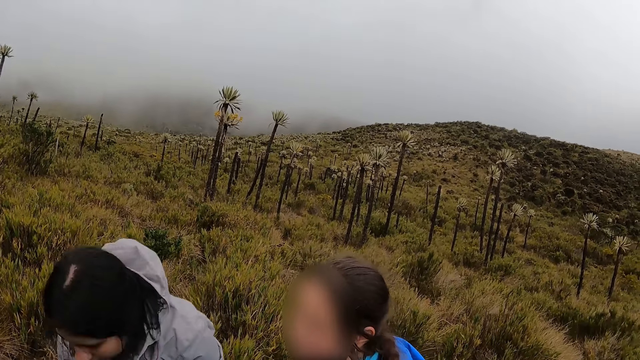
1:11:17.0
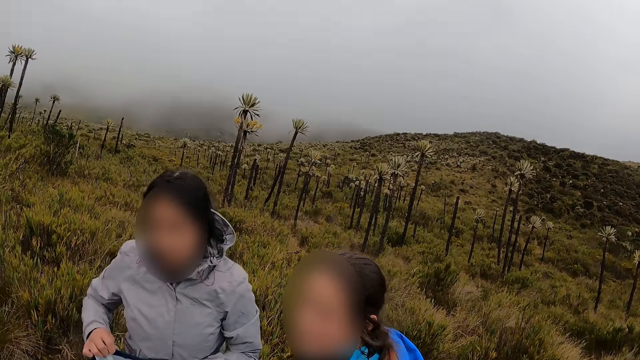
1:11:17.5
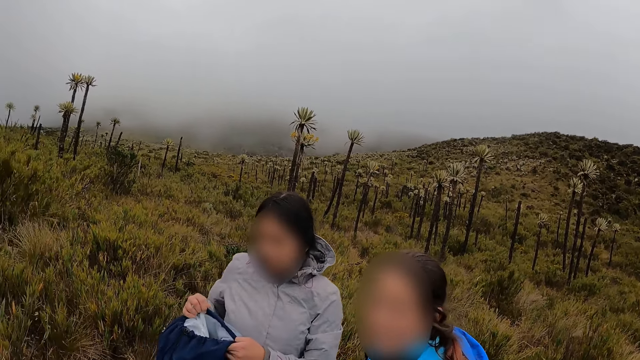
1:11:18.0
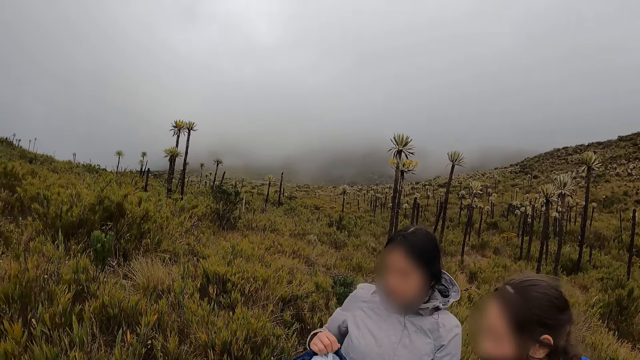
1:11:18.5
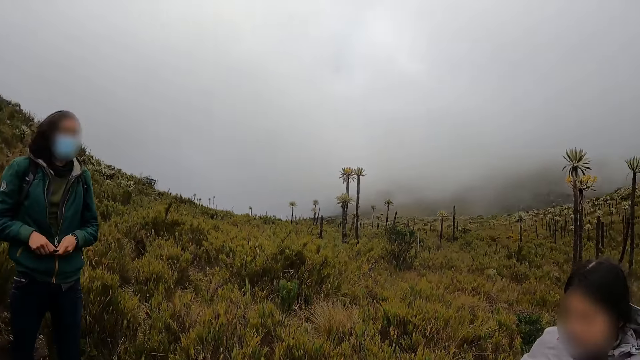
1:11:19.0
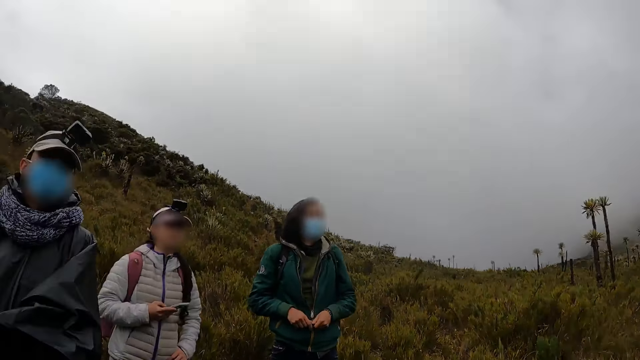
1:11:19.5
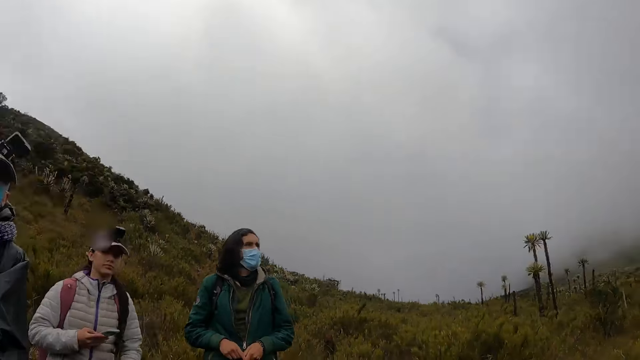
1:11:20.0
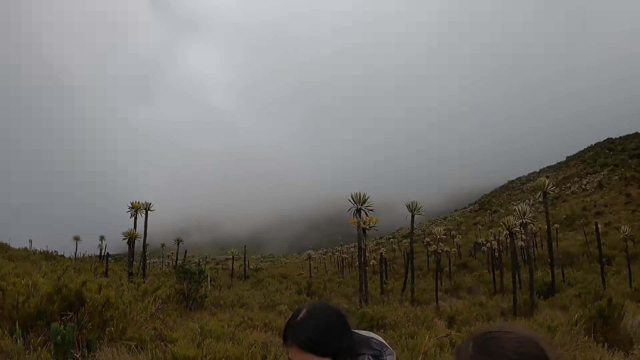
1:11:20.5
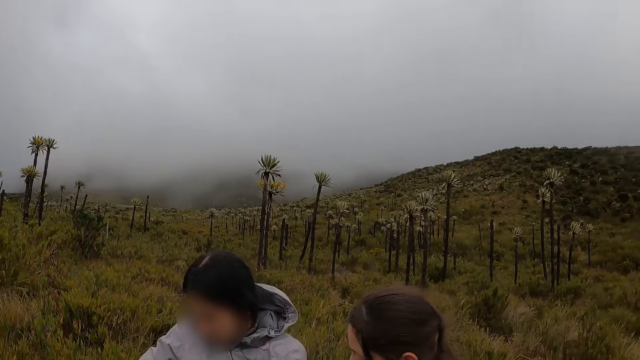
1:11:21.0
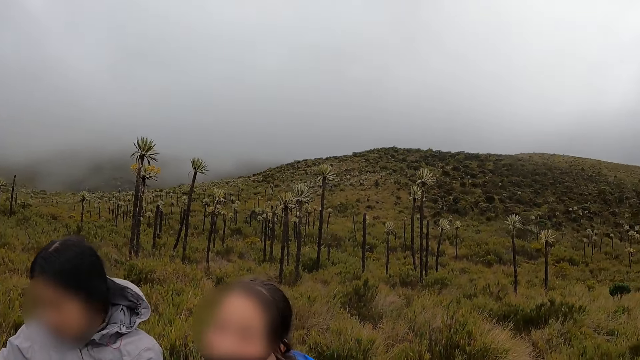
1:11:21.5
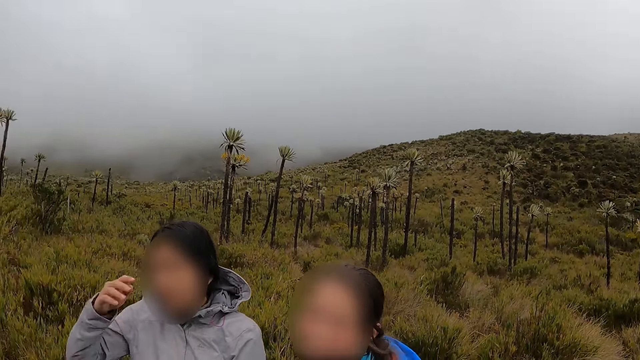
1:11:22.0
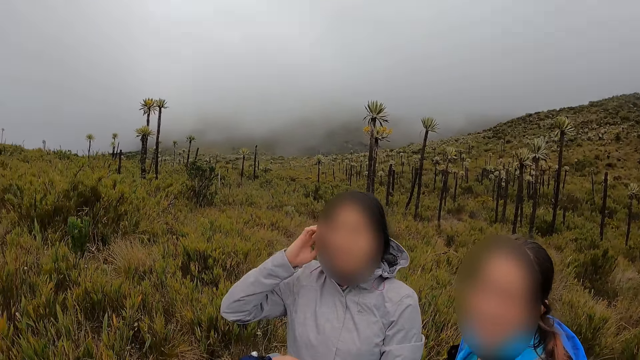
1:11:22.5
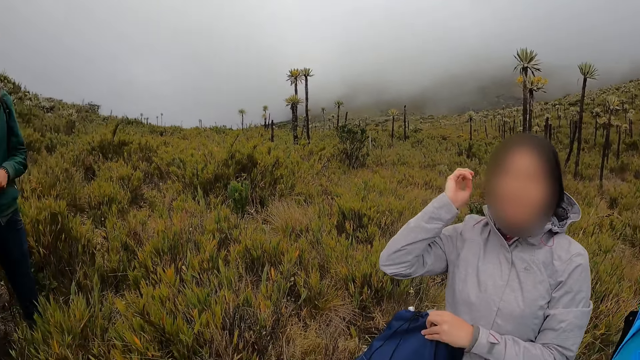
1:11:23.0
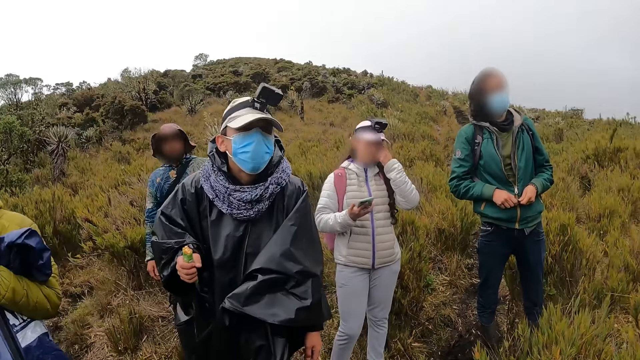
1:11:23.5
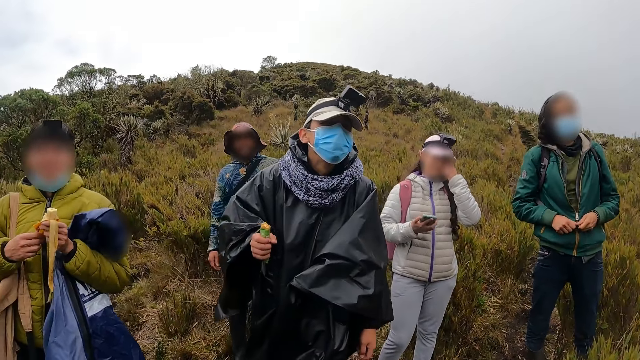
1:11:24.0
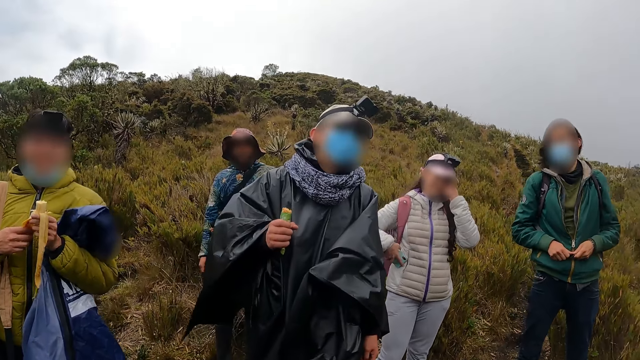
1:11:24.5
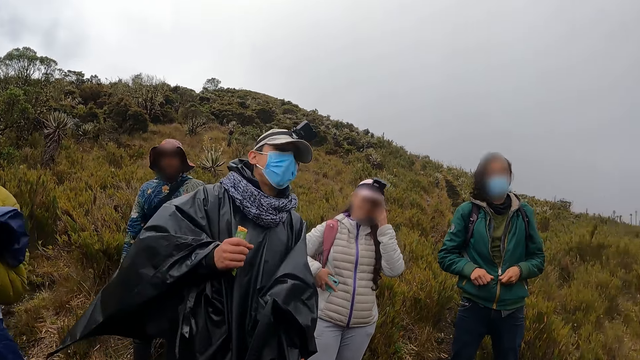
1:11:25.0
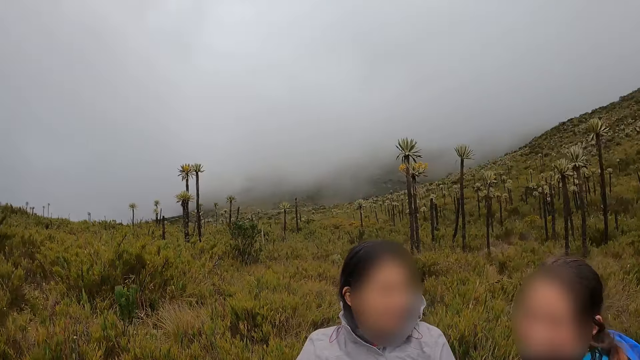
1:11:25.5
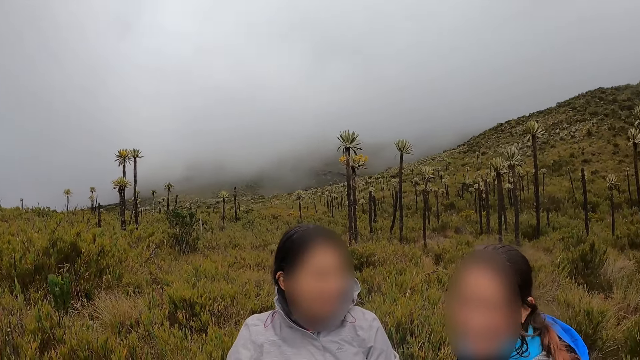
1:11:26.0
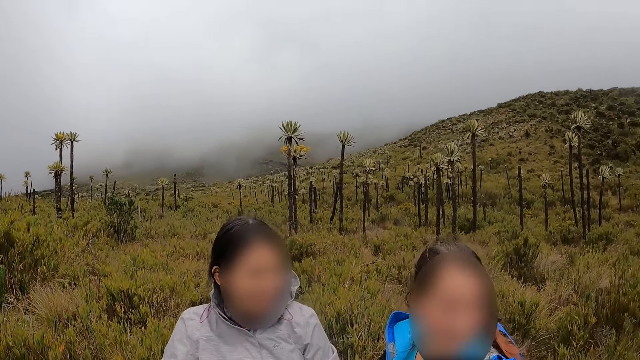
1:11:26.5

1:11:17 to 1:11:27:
The hiker carries a backpack with both hands.

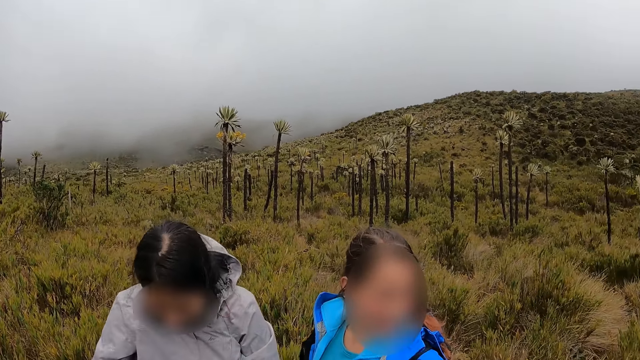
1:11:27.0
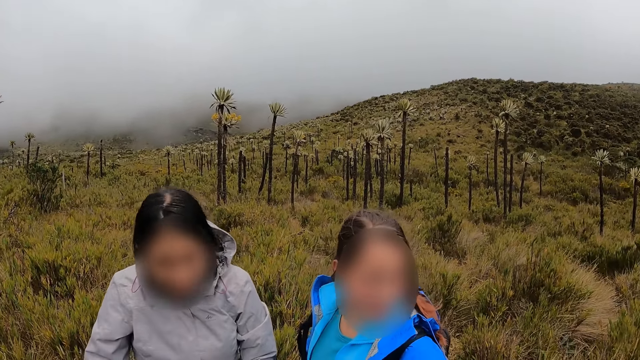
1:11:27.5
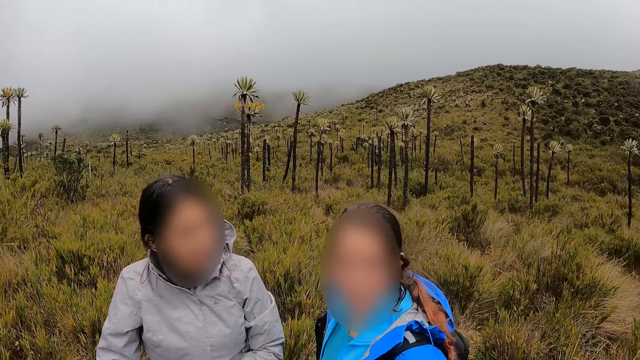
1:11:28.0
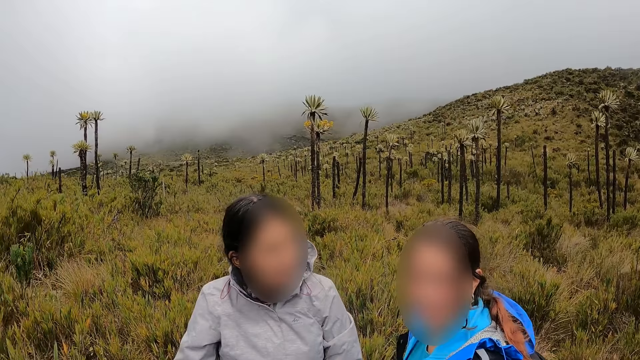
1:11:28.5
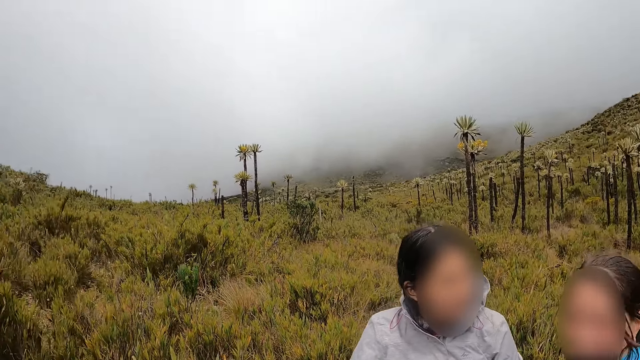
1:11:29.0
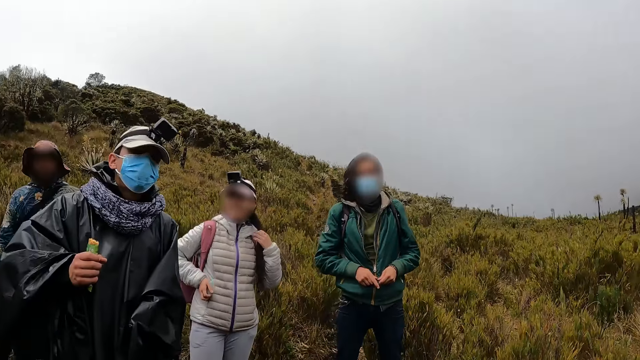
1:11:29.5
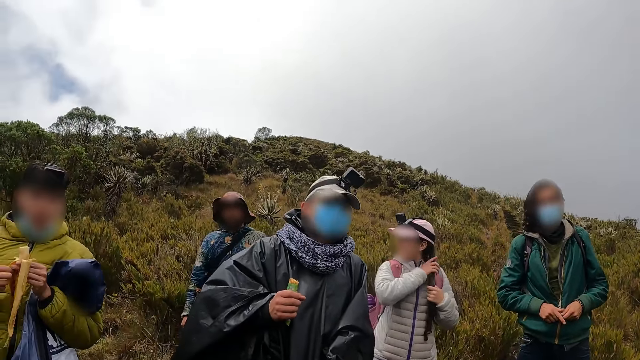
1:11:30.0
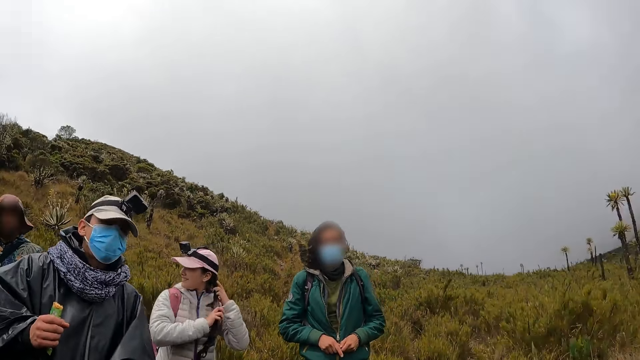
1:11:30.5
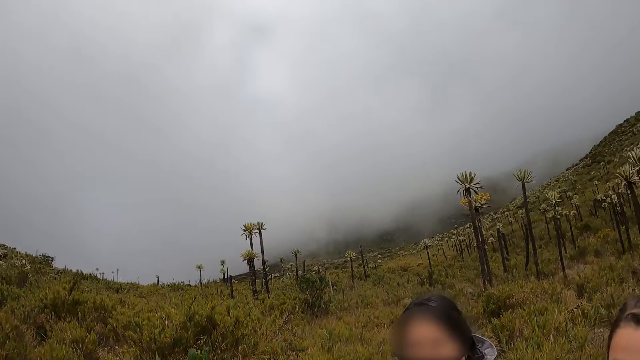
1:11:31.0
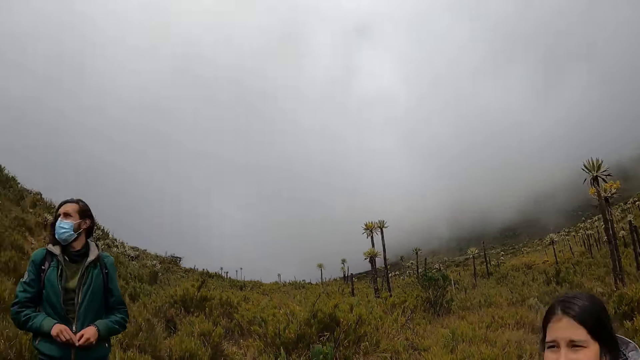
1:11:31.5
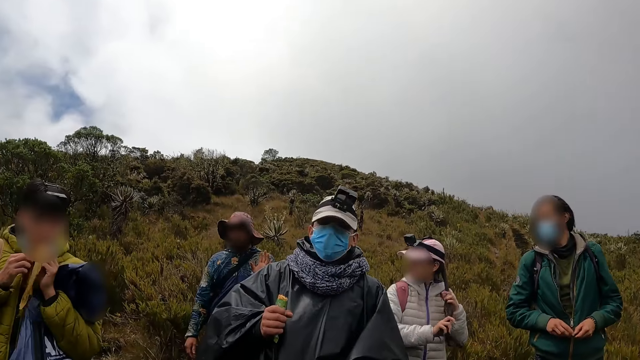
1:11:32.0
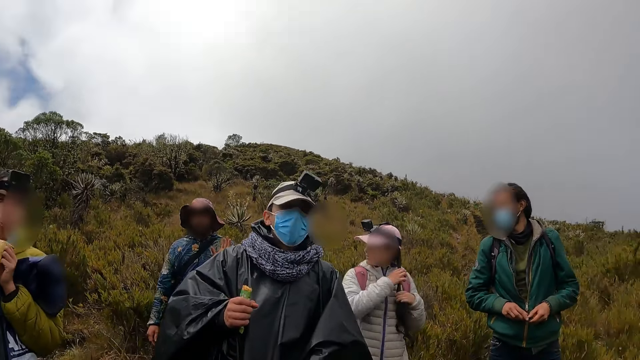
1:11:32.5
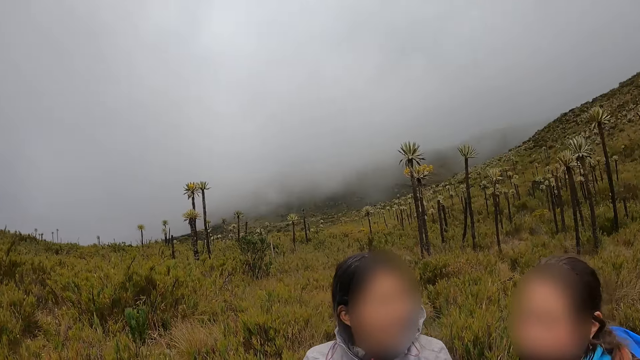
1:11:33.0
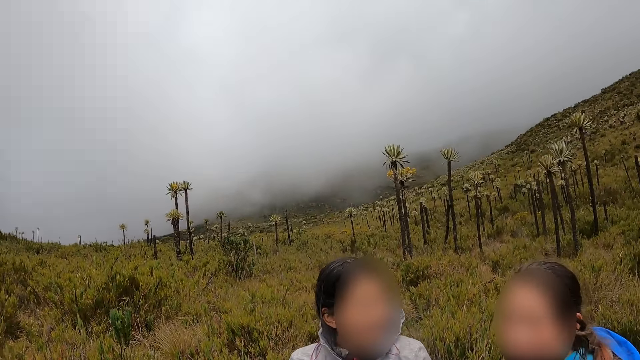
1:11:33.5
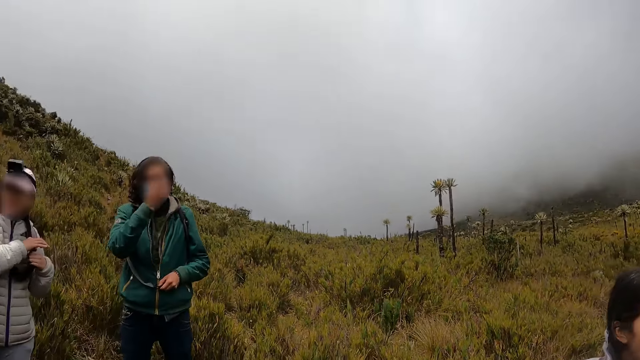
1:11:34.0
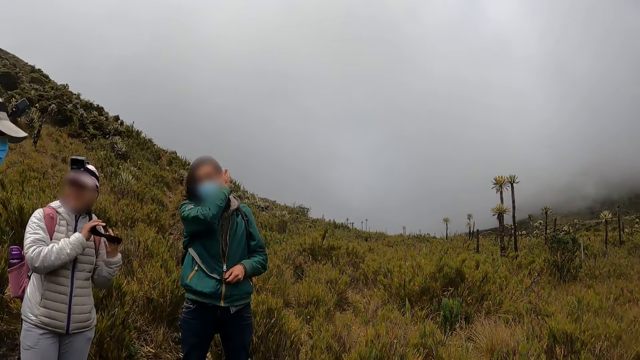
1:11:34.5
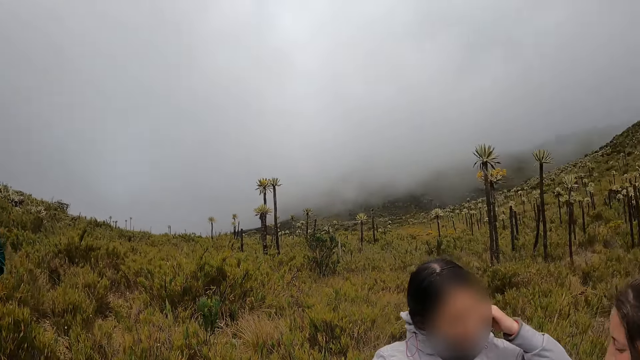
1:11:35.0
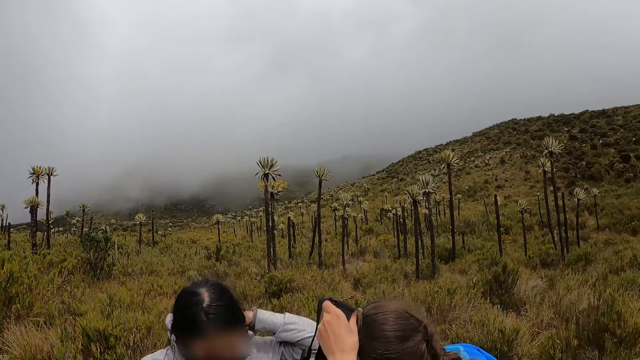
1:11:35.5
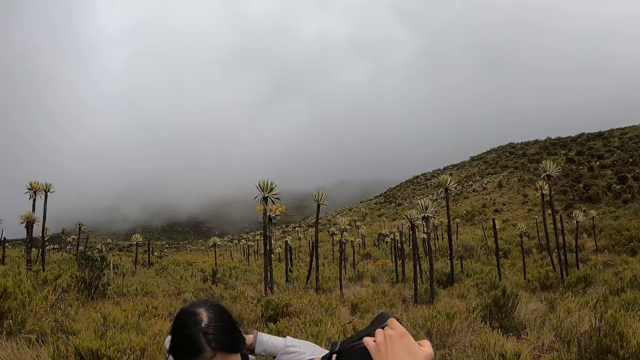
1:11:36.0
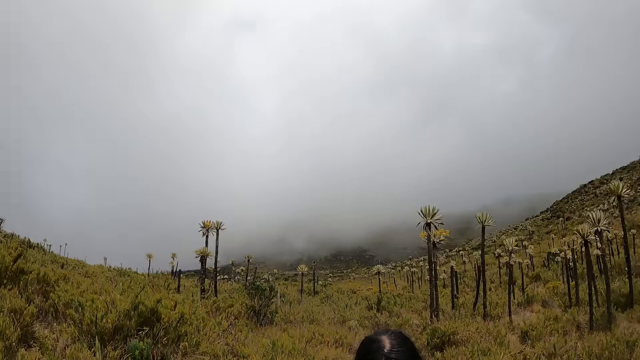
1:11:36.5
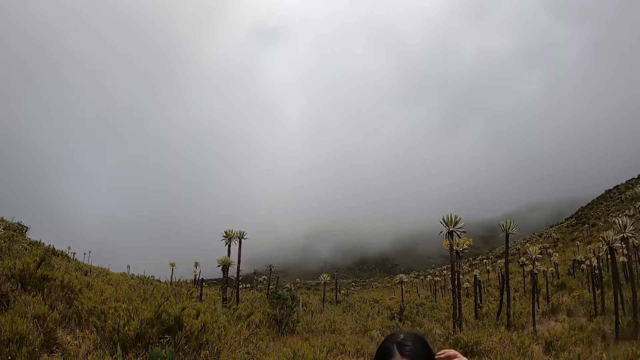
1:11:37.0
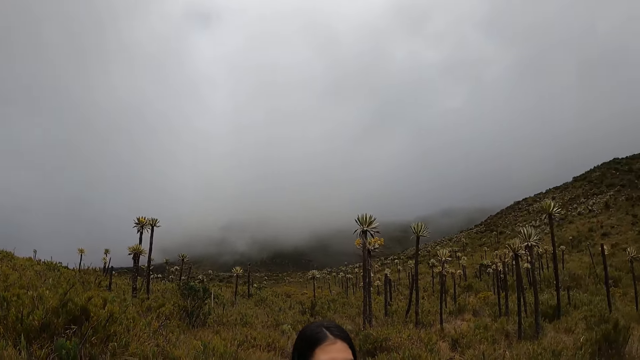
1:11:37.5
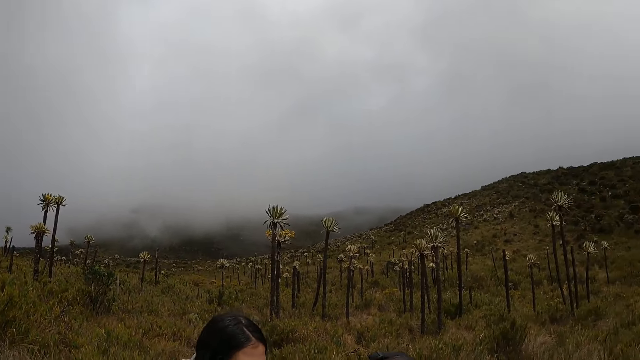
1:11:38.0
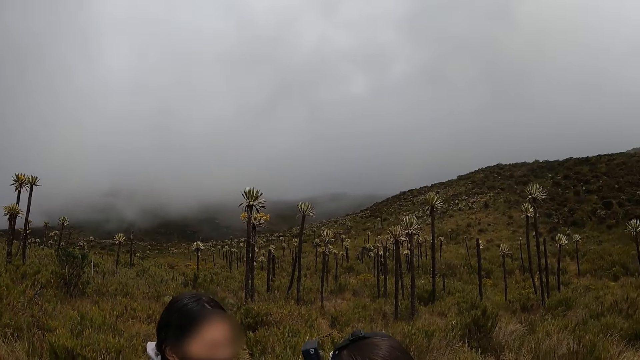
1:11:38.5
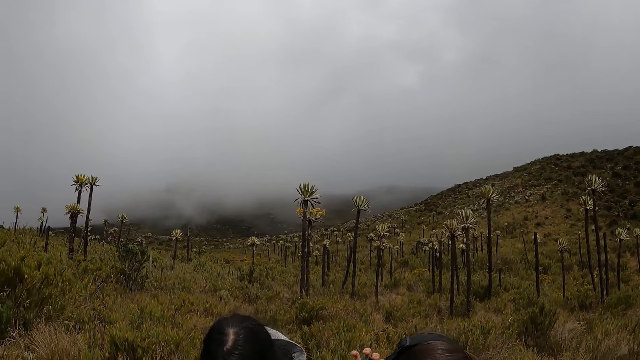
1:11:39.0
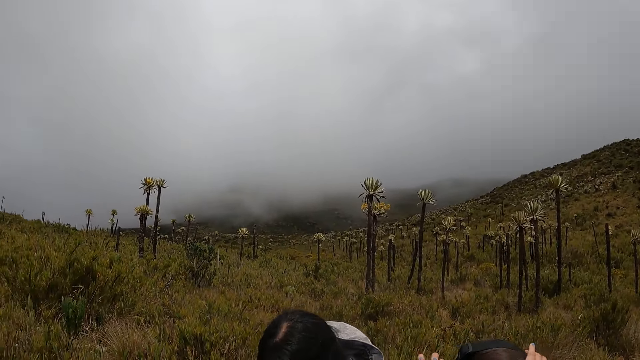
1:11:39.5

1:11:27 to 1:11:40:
The hiker strokes her hair with both hands. She strokes her hair with both hands again. Another hiker eats a banana with both hands.
